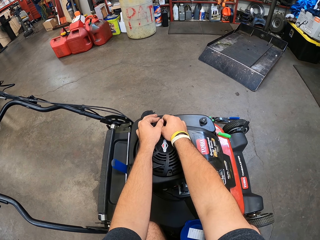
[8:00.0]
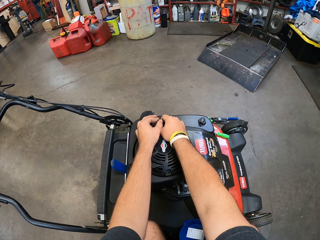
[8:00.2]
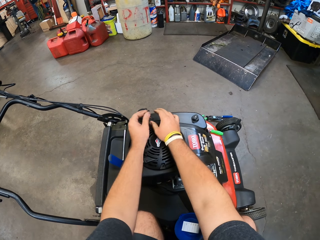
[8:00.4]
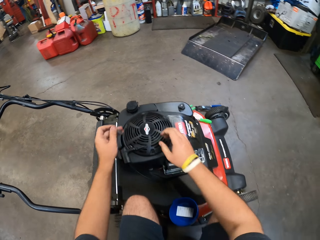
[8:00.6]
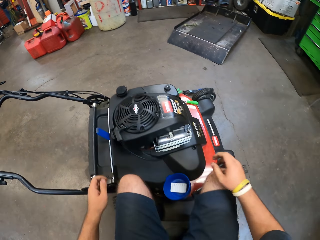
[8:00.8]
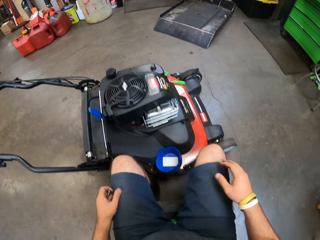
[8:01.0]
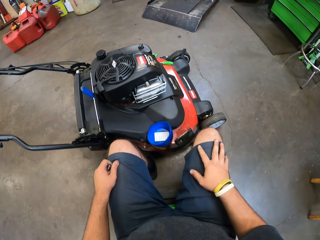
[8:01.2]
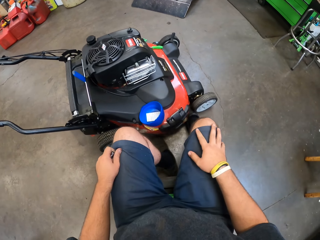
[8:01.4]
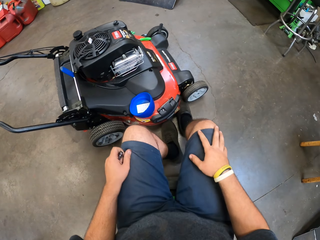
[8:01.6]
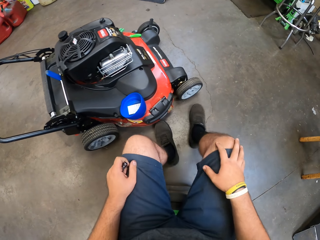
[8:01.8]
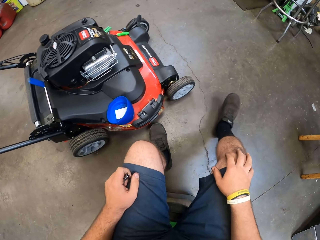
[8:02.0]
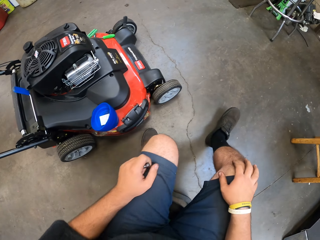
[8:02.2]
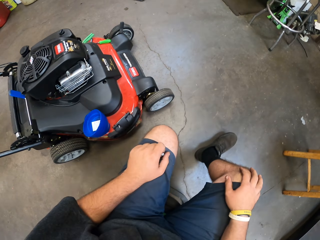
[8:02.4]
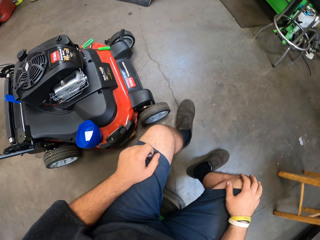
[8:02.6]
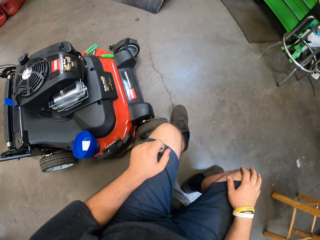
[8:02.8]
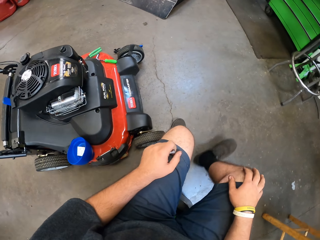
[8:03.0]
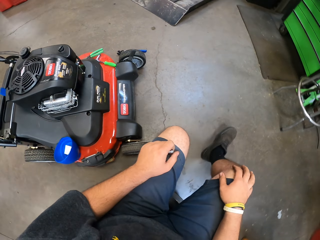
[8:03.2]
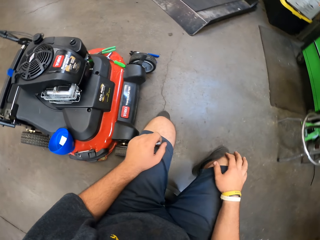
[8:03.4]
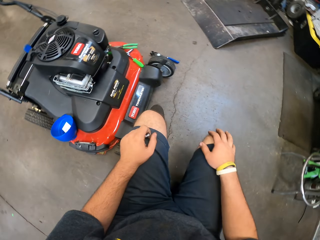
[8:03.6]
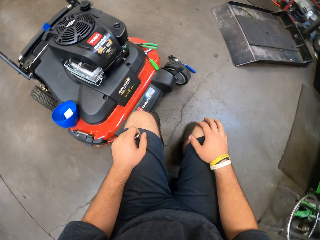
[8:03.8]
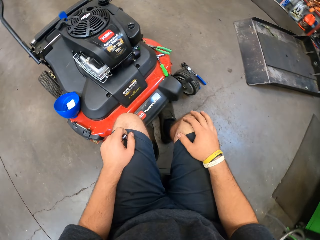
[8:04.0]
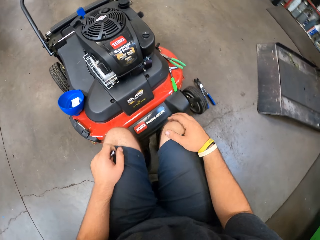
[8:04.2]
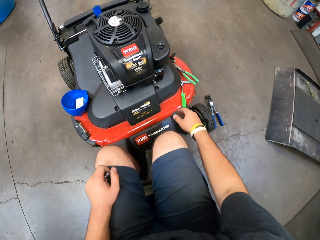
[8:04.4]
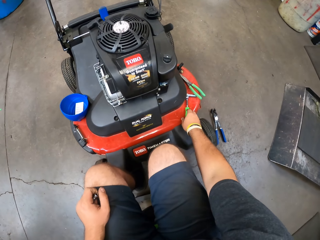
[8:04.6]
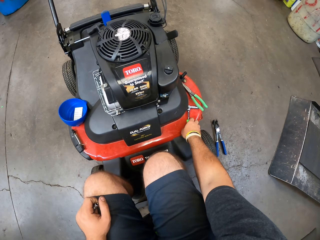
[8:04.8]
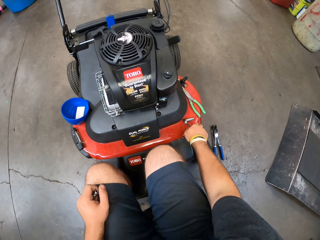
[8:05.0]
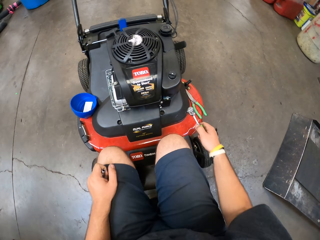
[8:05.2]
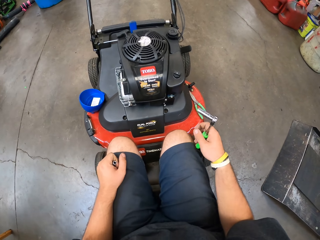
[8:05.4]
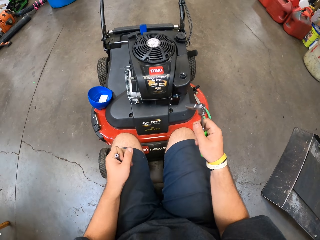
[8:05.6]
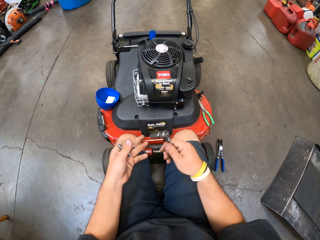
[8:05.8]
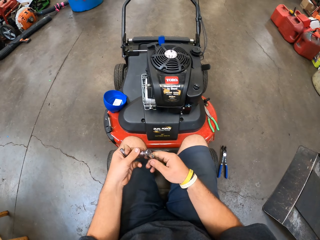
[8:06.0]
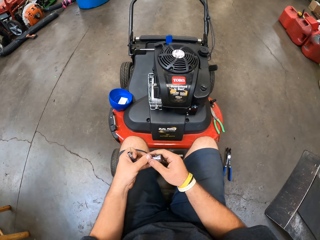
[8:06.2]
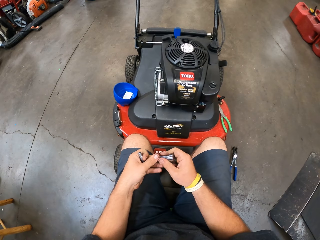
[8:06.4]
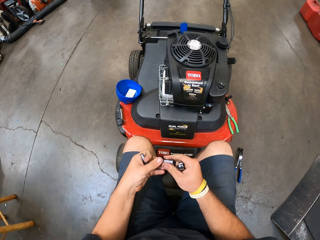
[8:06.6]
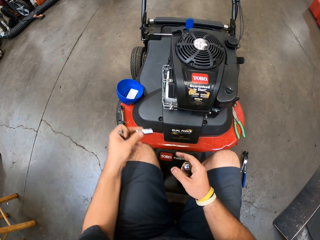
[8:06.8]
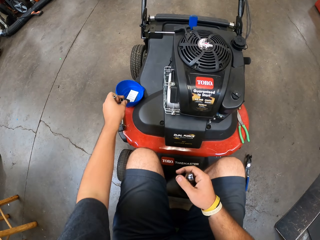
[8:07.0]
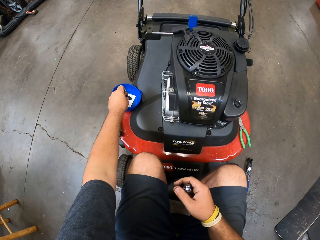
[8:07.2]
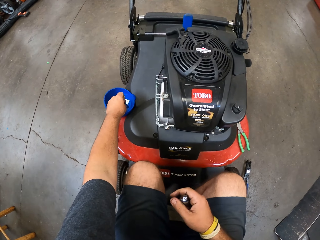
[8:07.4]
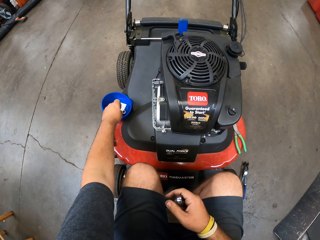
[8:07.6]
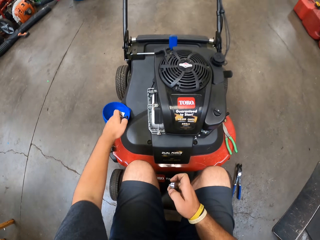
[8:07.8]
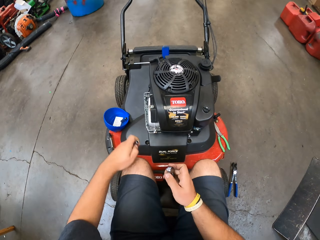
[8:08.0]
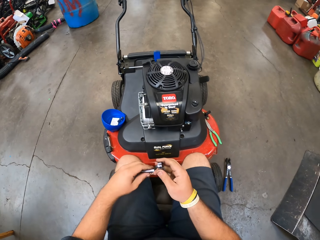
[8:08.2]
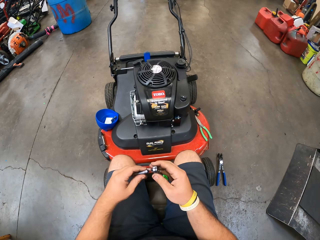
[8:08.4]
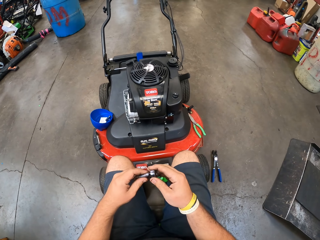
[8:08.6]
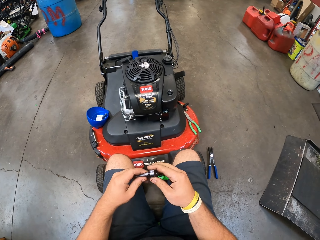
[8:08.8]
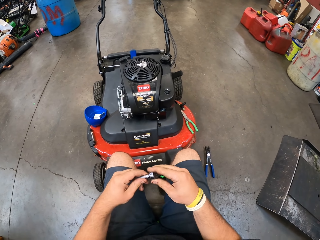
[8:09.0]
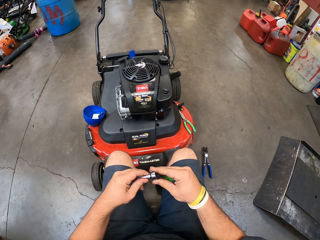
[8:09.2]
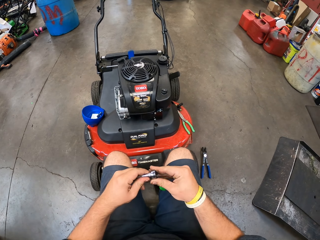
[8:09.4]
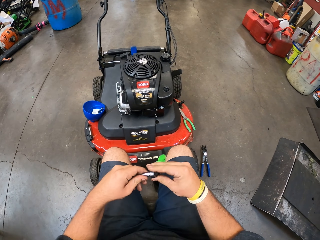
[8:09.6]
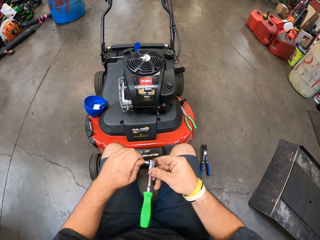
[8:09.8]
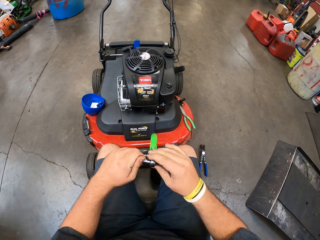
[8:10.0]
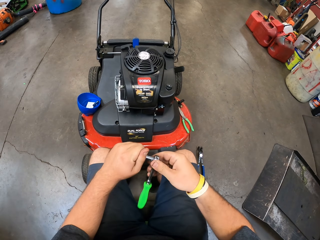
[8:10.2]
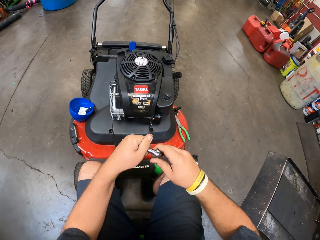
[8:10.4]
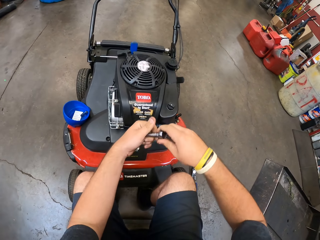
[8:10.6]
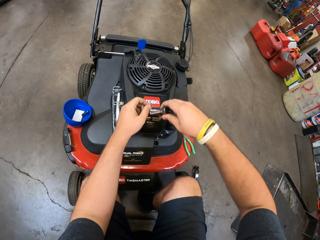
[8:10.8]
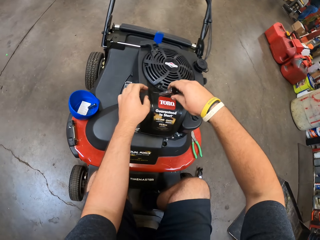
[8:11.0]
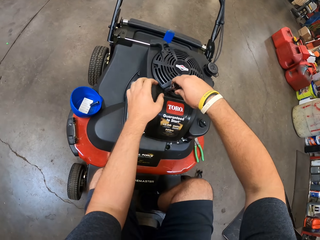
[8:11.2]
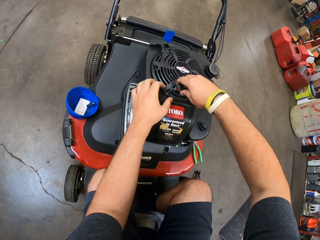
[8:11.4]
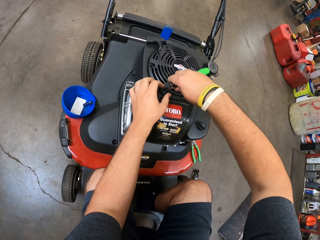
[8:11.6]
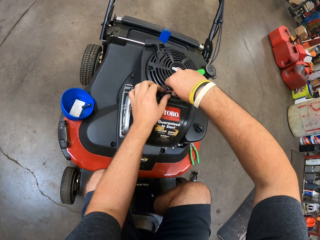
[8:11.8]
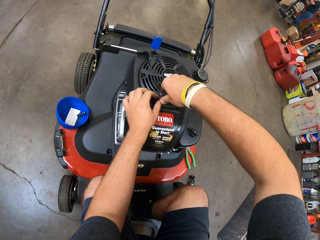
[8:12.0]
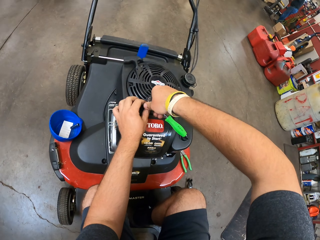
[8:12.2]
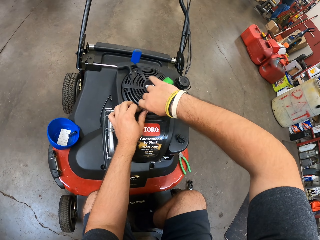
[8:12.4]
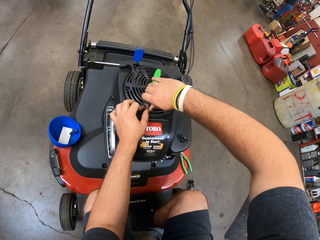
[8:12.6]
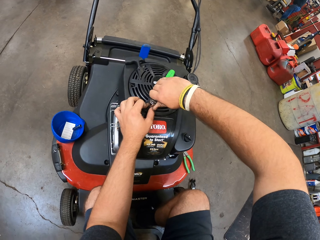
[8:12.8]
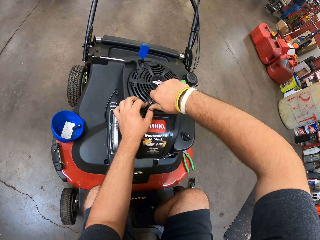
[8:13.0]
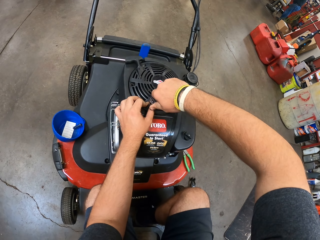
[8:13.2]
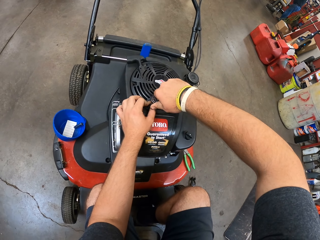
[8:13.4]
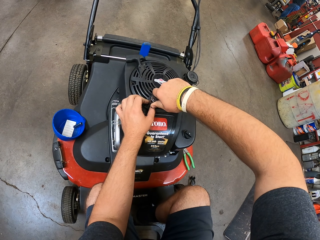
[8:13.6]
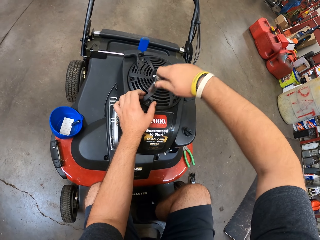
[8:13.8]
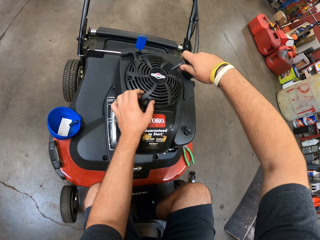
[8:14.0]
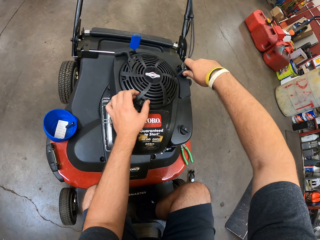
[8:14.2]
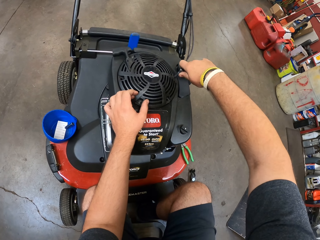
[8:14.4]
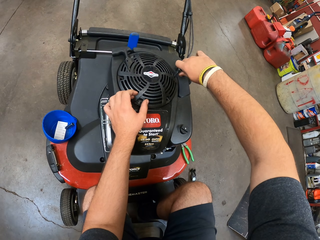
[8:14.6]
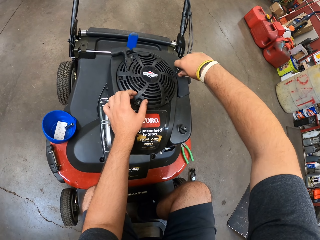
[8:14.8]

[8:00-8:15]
The camera wearer puts hands on his thighs. He moves around in his chair. He picks the screwdriver or socket plug wrench. He removes the nut from the socket plug wrench. He puts the nut or spare part into the tin. He puts another nut into the socket plug wrench. He fixes the nut into the engine of the lawn mower.

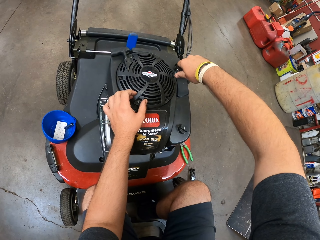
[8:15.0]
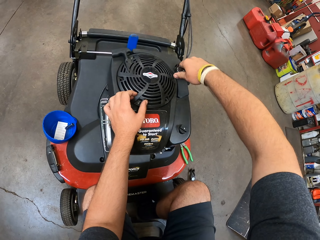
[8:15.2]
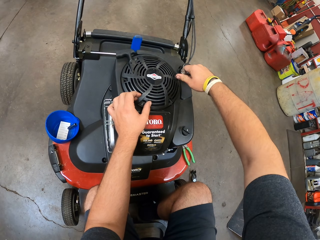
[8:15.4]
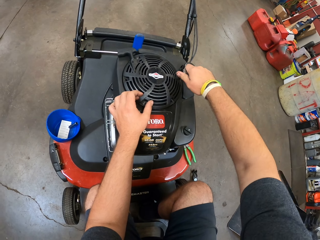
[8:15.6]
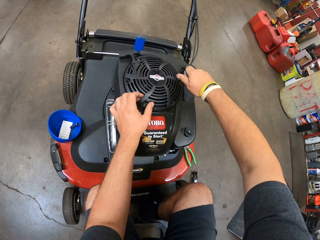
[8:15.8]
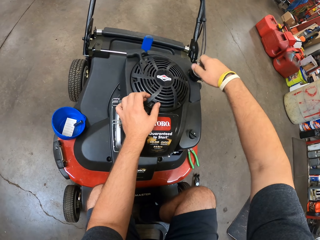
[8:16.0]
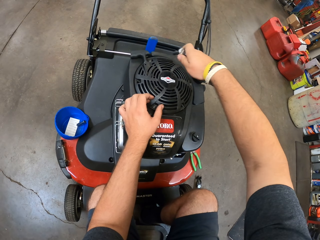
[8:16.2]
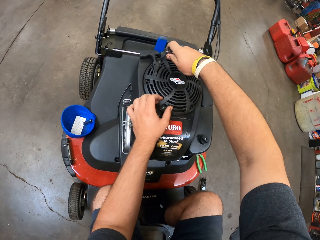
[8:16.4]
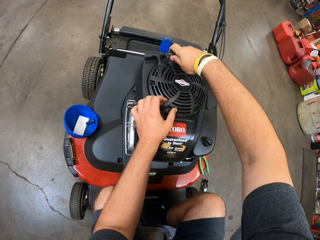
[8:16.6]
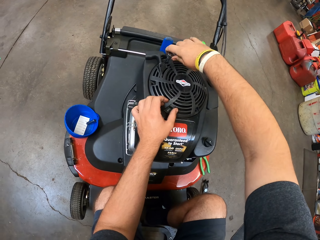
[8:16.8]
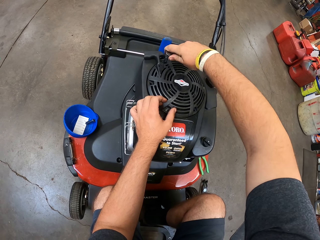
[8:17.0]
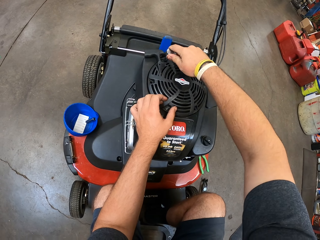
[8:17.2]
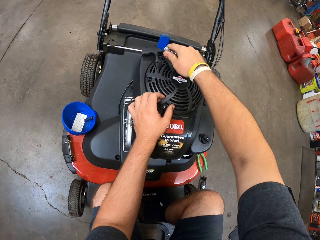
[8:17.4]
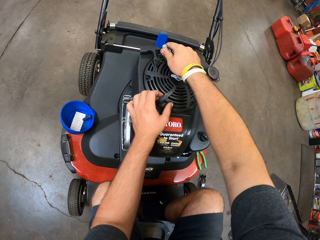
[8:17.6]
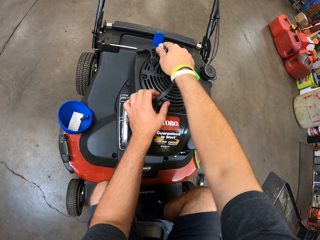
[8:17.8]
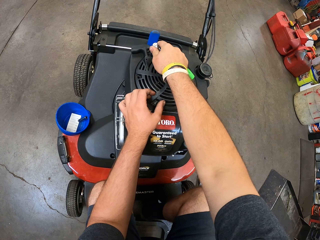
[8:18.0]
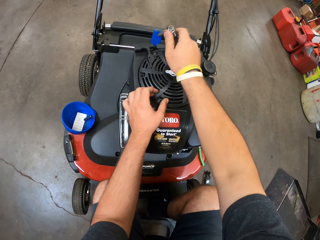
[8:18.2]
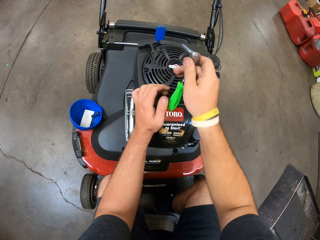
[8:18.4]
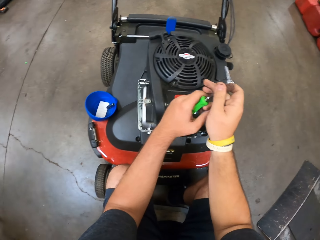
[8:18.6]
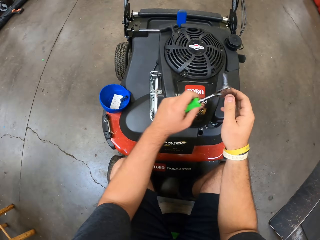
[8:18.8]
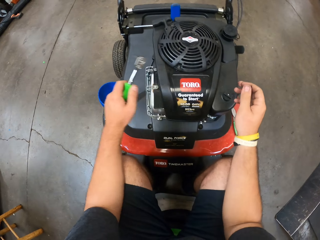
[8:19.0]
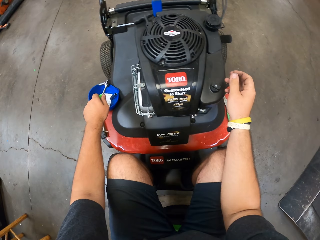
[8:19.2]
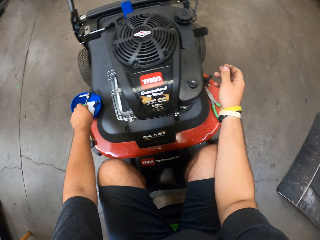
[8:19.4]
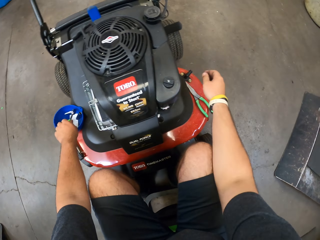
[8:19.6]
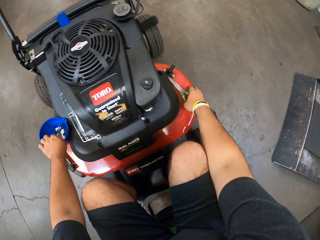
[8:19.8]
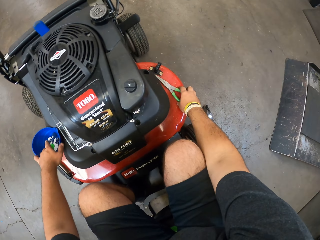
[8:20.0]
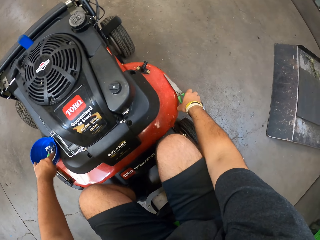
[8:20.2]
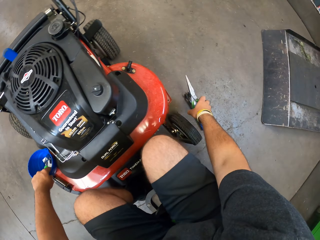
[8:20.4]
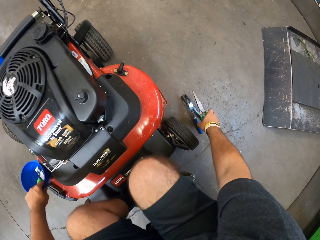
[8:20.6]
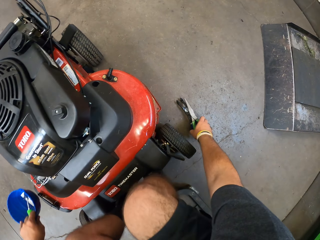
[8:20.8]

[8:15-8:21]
The camera wearer puts the socket plug wrench or screwdriver into the tin. They pick a pair of pliers.
